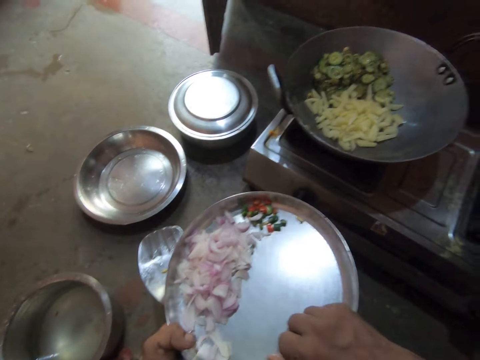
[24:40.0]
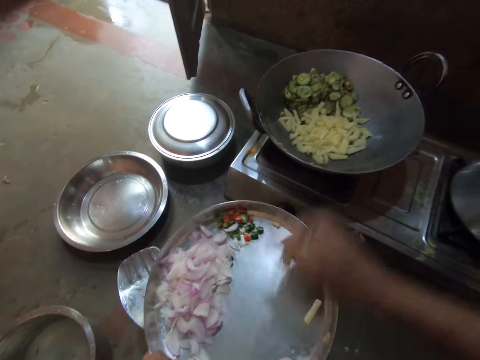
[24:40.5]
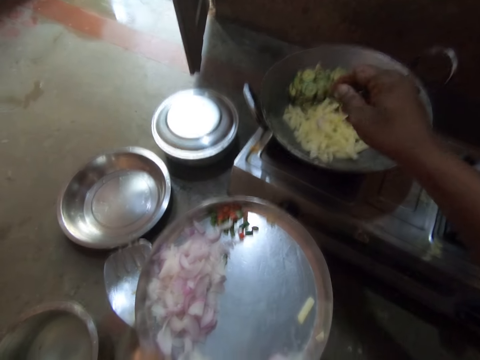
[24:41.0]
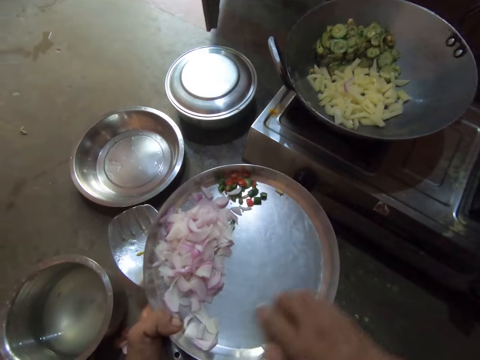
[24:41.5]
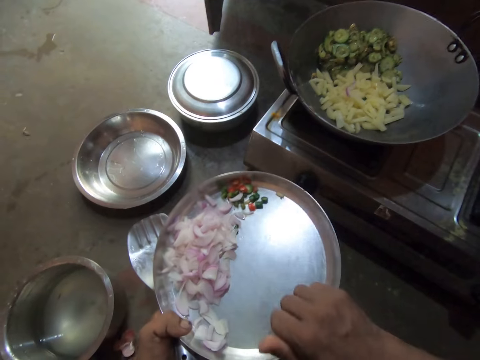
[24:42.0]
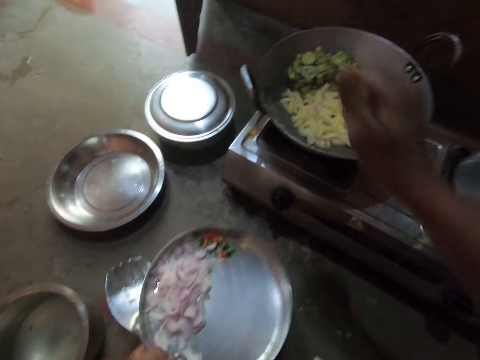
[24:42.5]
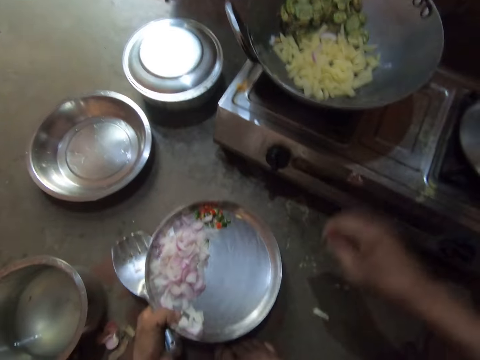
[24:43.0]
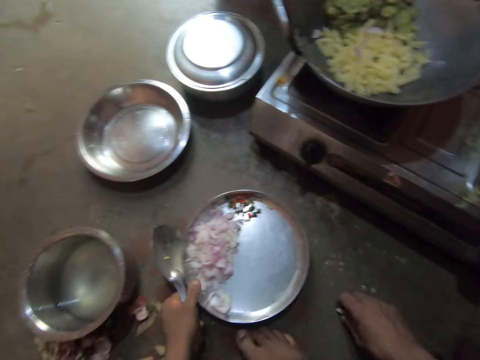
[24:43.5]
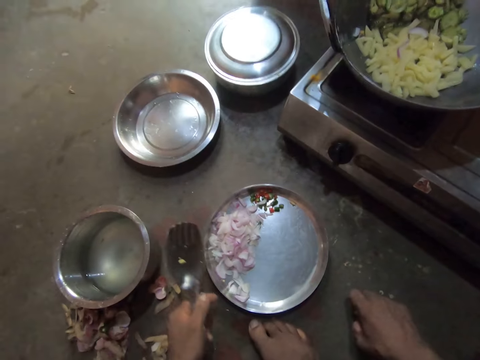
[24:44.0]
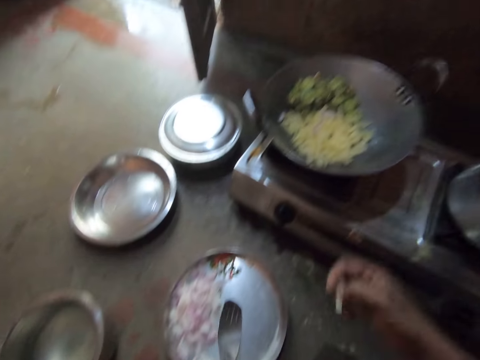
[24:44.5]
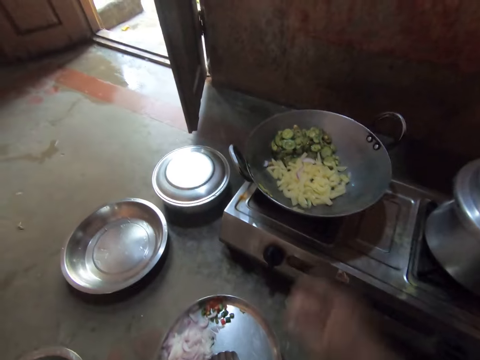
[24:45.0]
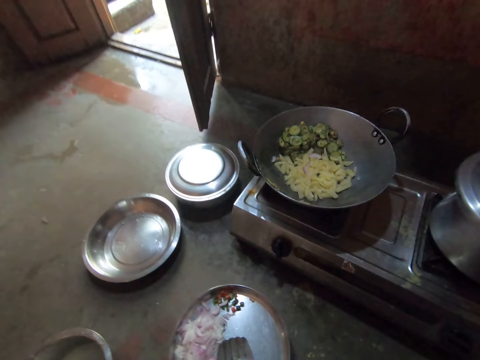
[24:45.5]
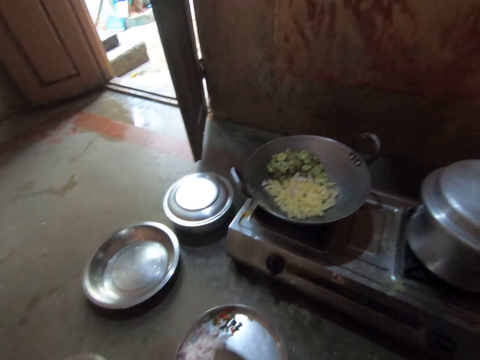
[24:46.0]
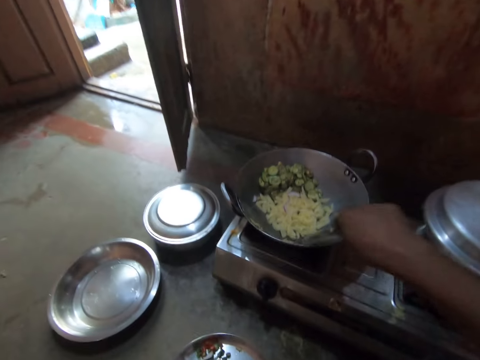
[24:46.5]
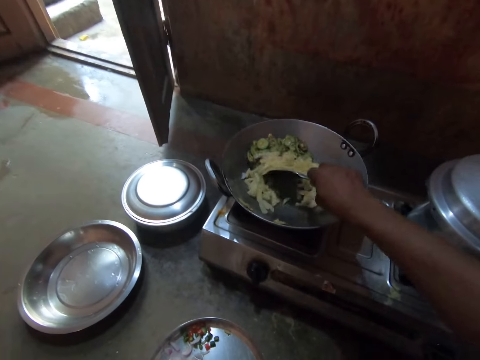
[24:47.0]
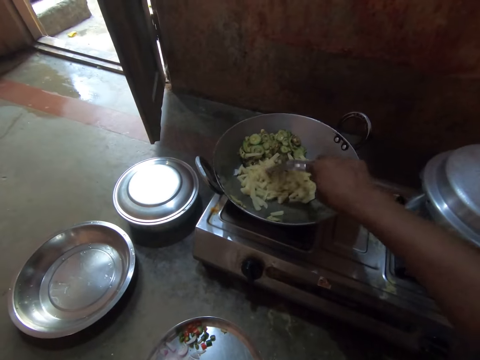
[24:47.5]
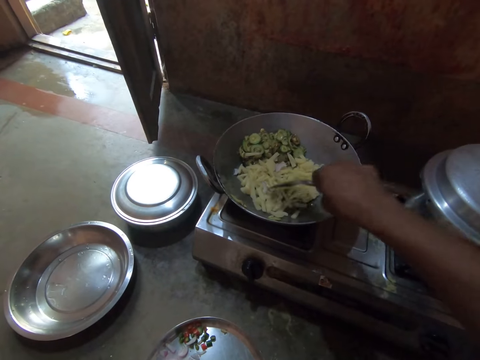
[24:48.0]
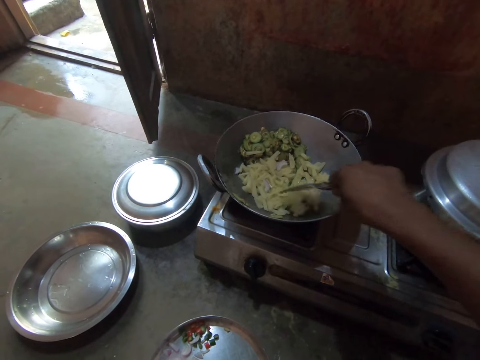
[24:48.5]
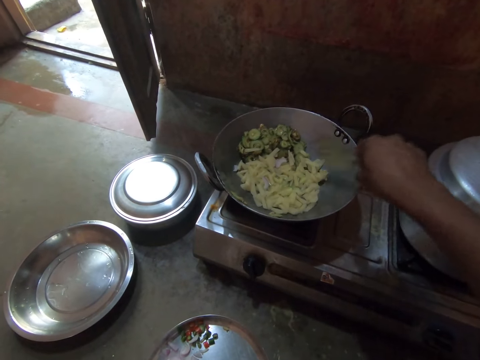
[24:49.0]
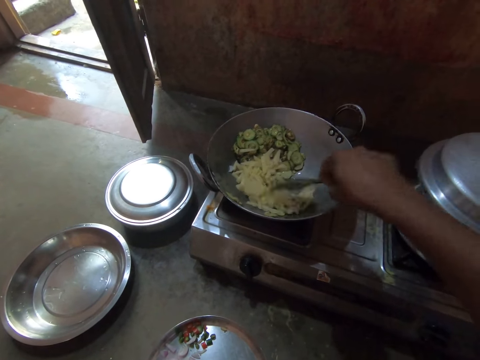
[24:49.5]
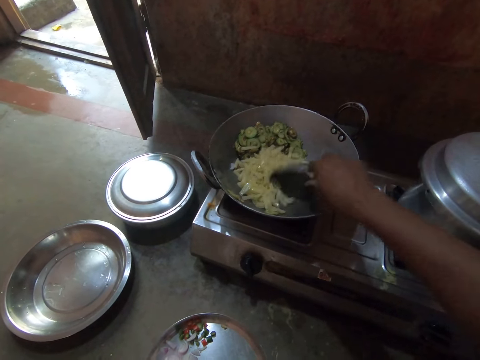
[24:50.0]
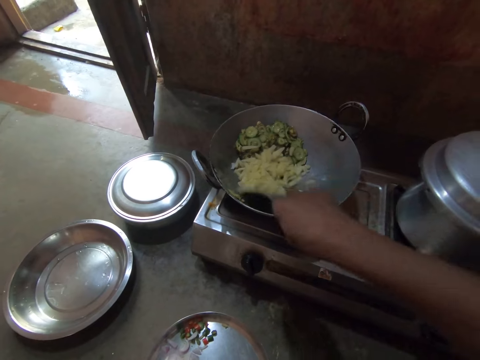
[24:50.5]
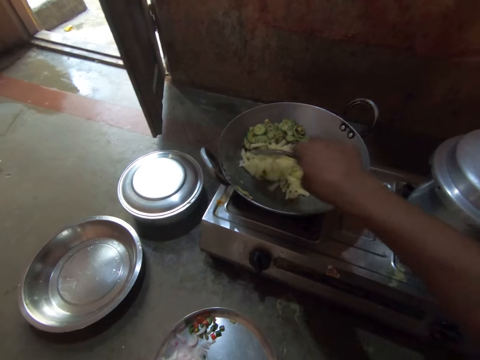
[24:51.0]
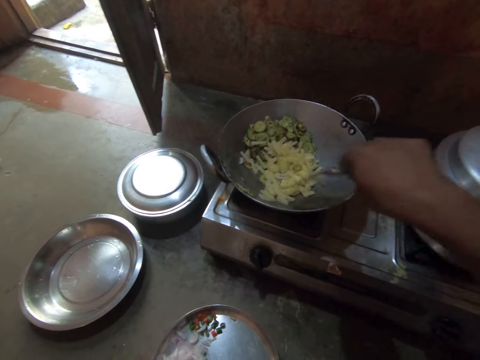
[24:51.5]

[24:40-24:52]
The camera wearer picks up the sliced potatoes and puts the chopped potatoes in the deep frying pan. They pick up the sliced potatoes and put the chopped potatoes in the deep frying pan. They place the round tray on the floor. They pick up the potato and place the potato in the deep frying pan. They stir the ingredients in the deep frying pan with the spoon.

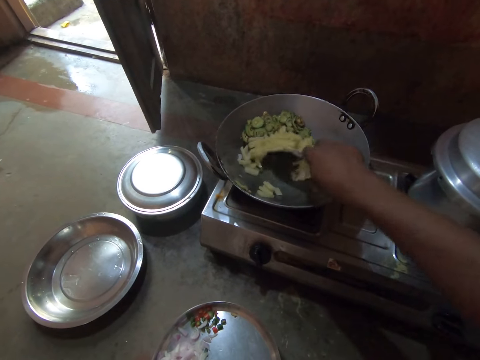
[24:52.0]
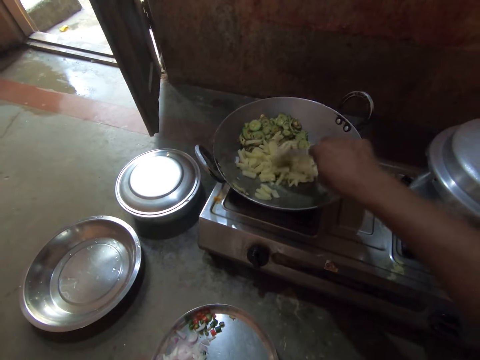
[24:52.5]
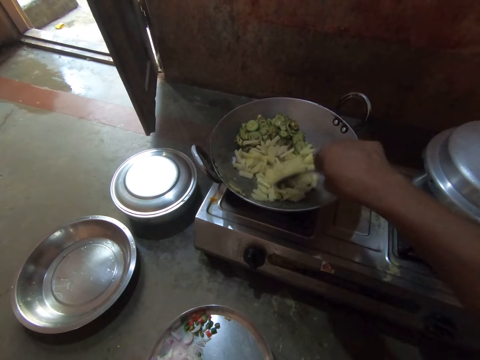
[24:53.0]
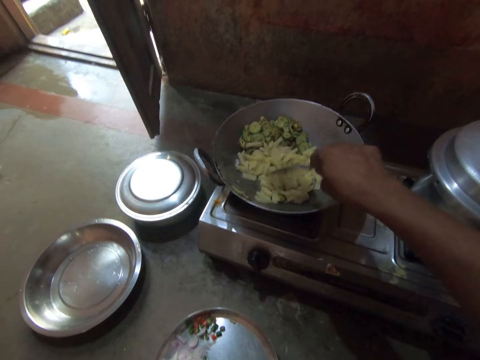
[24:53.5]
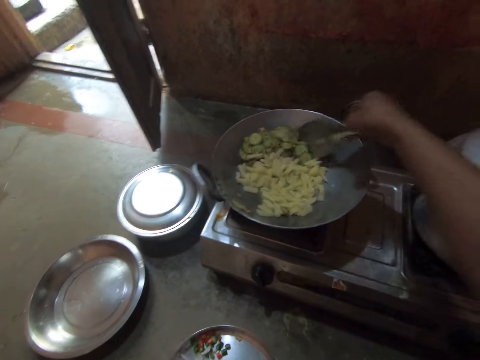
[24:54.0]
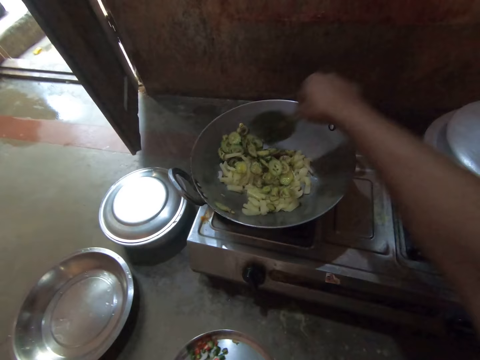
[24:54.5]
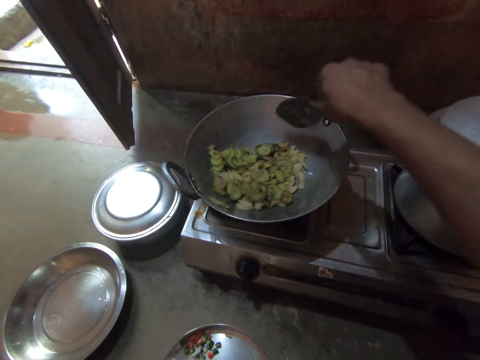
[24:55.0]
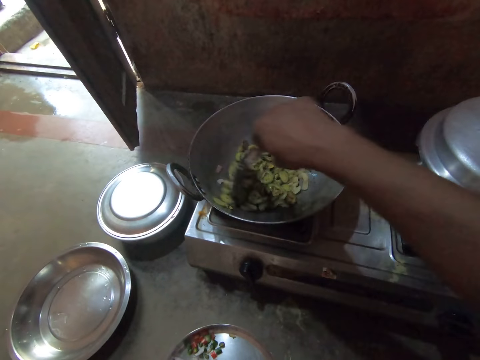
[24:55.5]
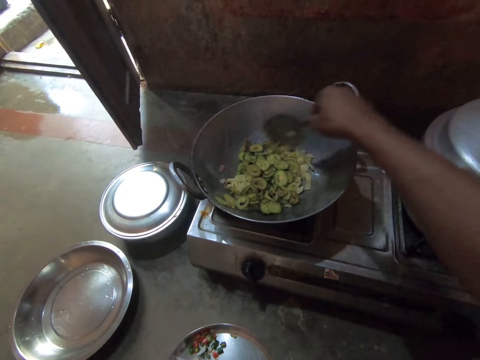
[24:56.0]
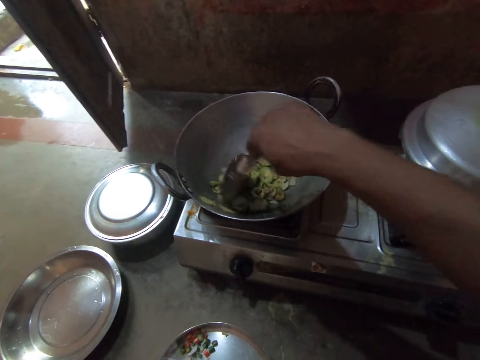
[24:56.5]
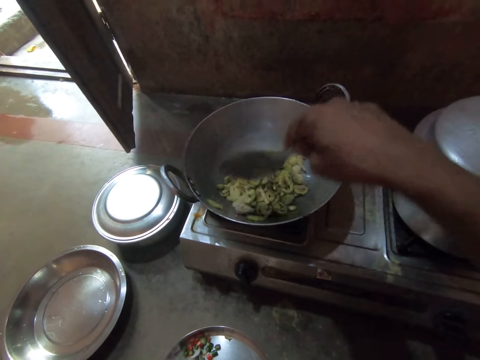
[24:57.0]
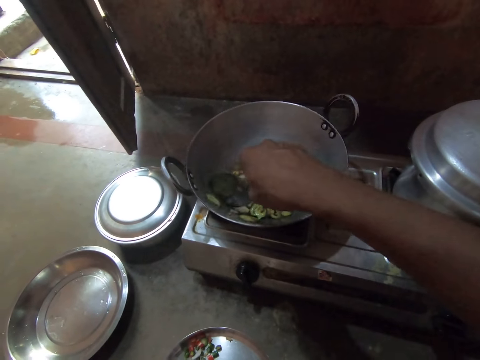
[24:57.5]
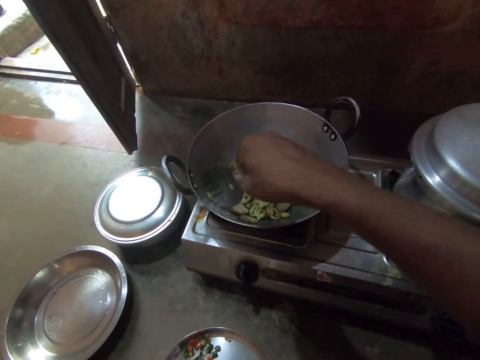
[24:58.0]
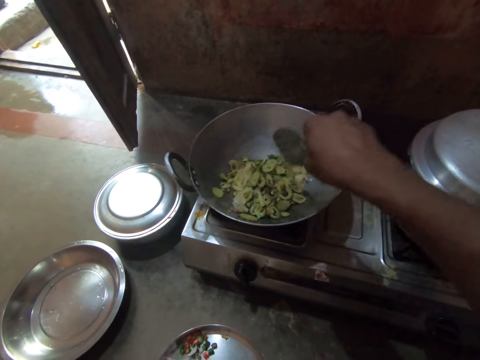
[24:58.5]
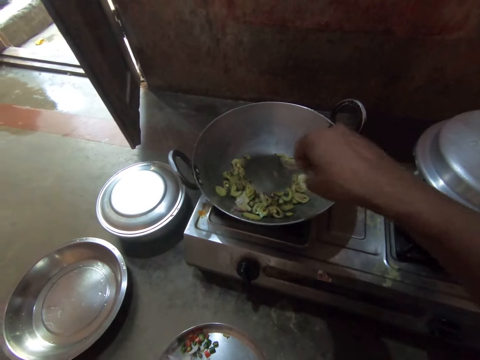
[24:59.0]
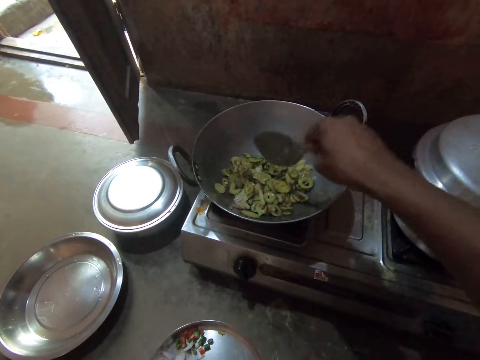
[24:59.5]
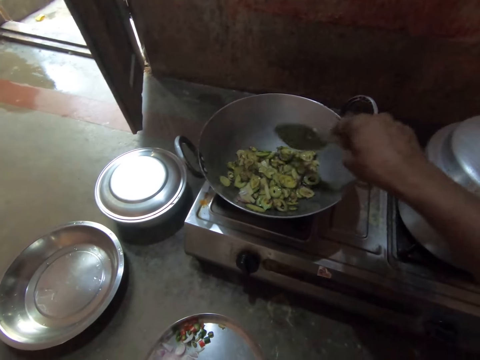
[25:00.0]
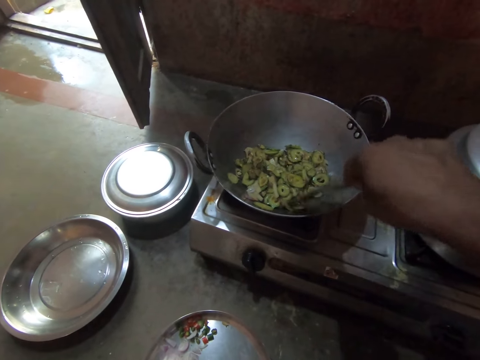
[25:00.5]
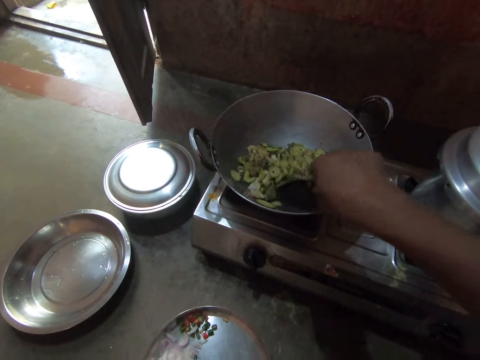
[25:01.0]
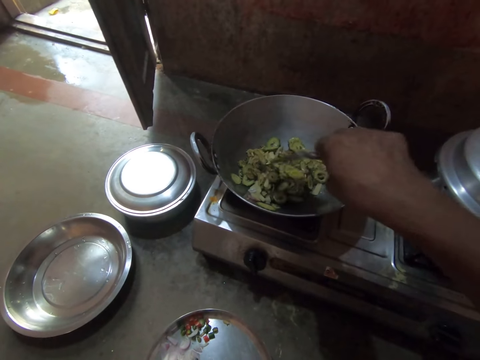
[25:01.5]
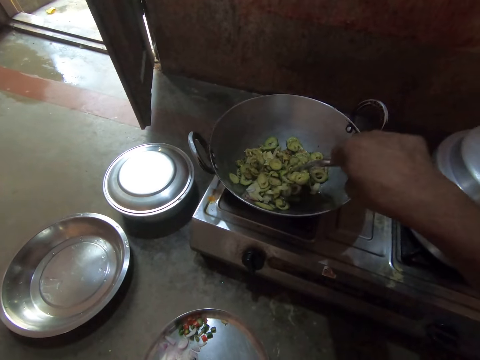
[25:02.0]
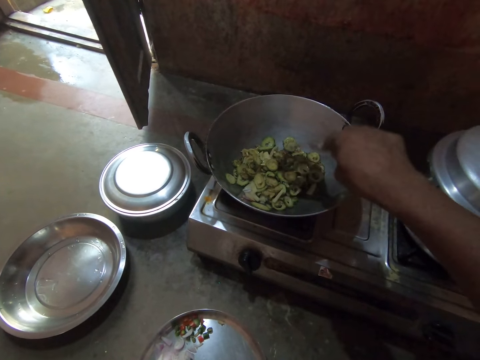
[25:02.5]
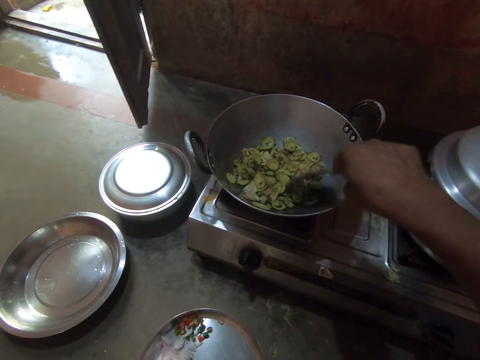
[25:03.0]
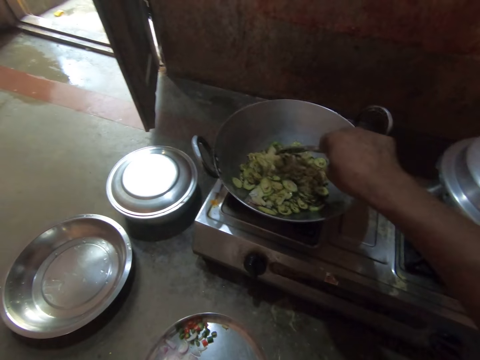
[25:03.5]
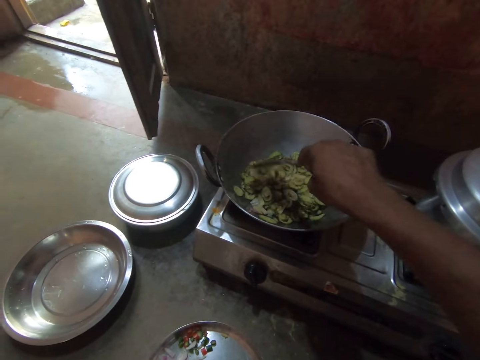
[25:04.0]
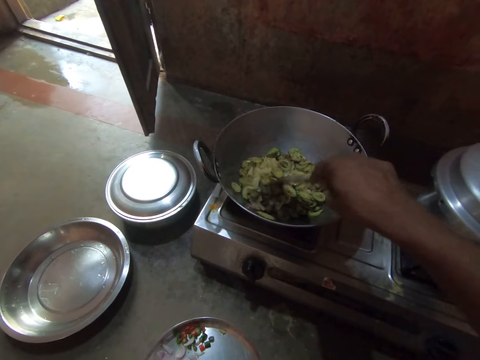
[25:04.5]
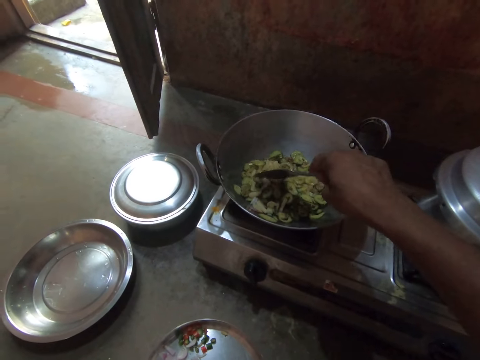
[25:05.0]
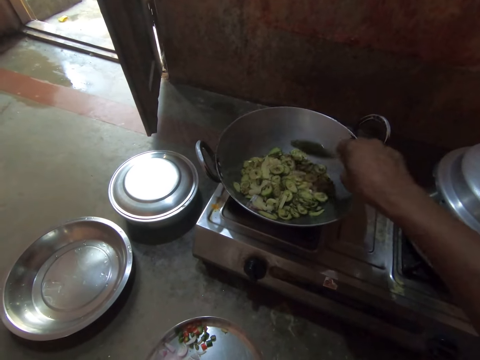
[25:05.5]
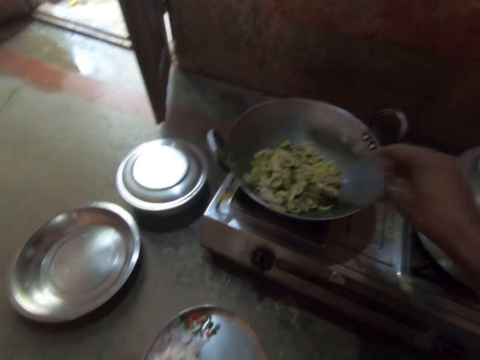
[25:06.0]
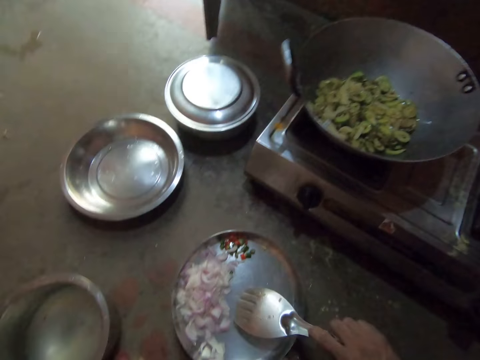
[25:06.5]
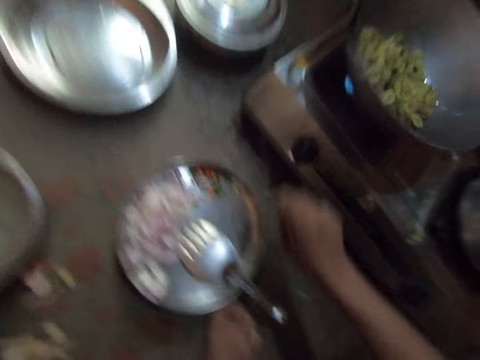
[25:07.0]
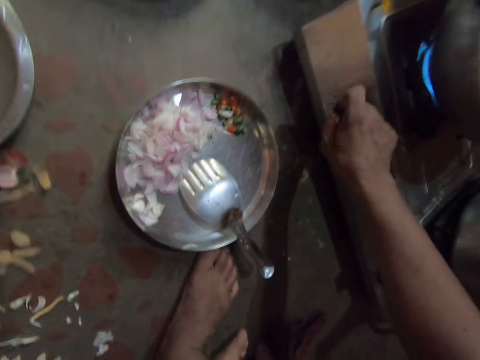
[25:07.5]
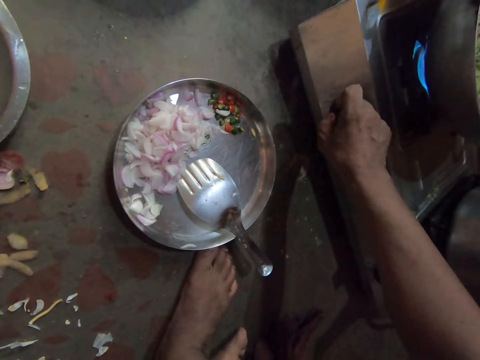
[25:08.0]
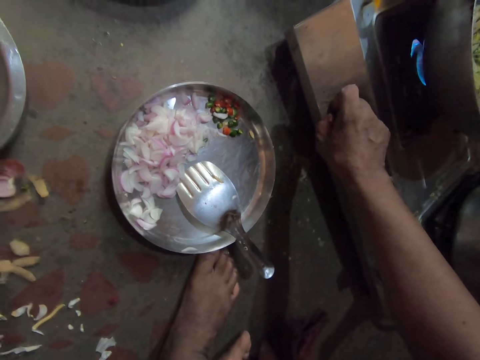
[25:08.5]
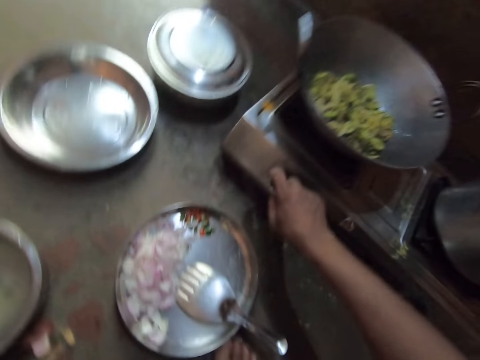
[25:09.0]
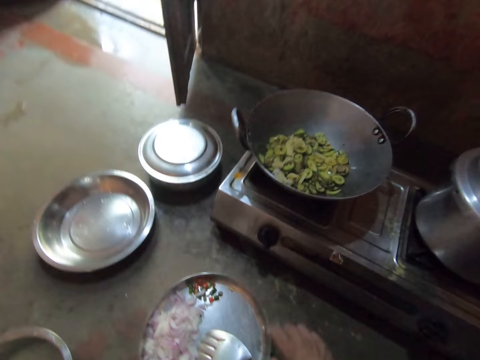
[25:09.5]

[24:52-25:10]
The camera wearer mixes the spoon and cucumber with the spoon. They place the steel flat cooking spoon on the round tray. They turn the knob on the gas cooker.
